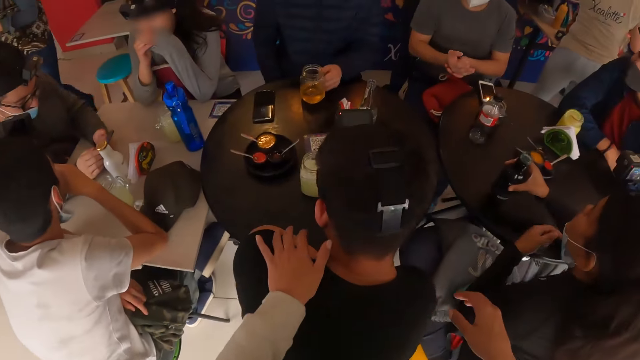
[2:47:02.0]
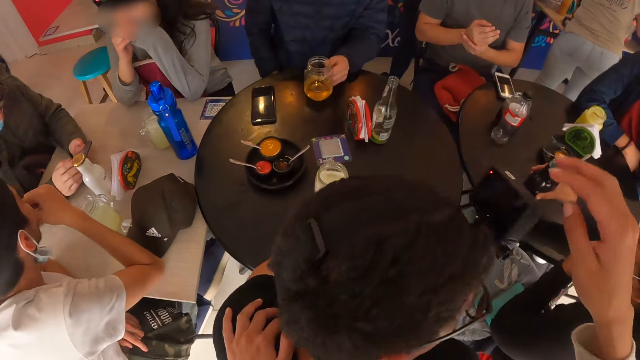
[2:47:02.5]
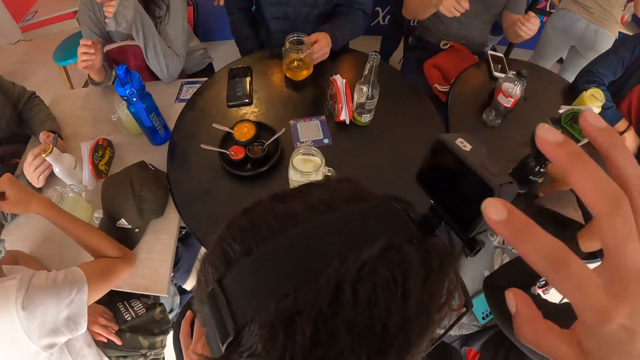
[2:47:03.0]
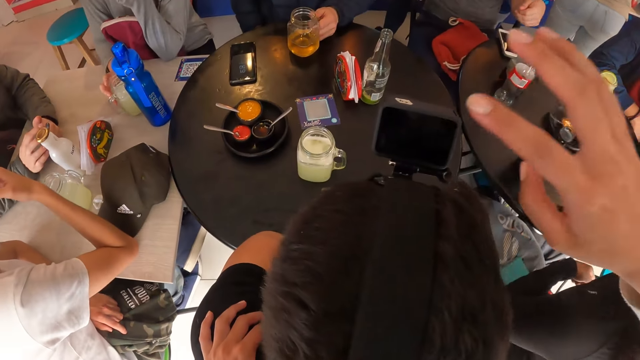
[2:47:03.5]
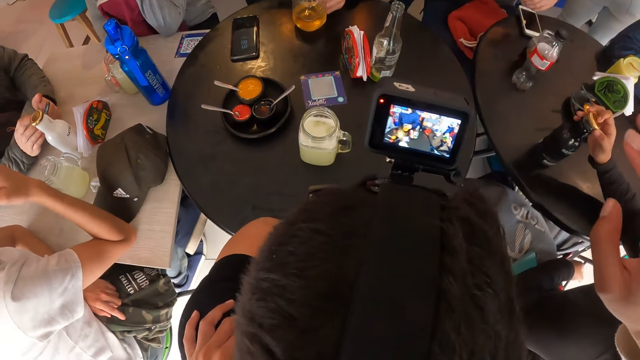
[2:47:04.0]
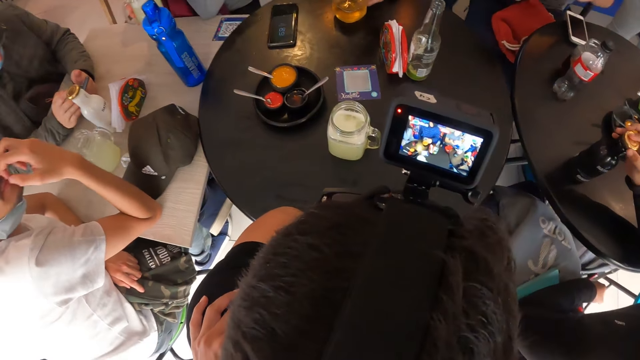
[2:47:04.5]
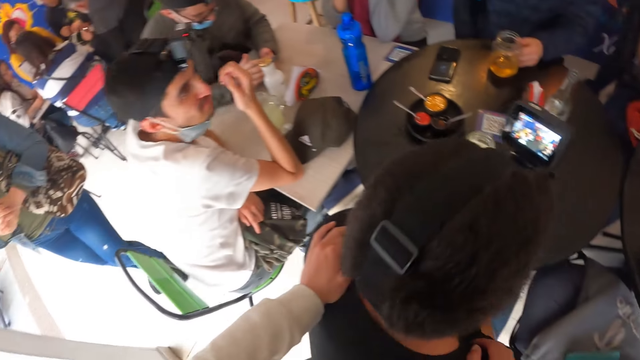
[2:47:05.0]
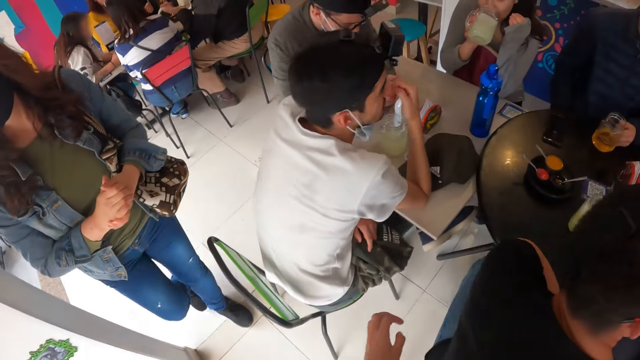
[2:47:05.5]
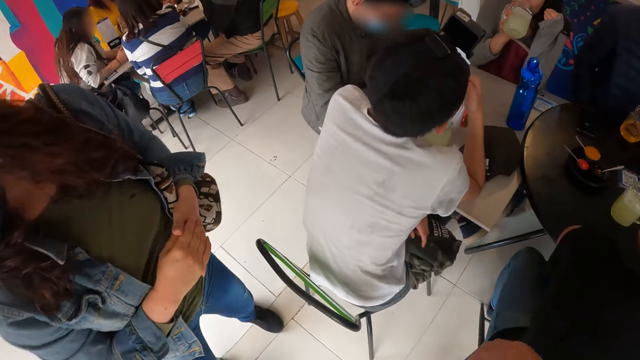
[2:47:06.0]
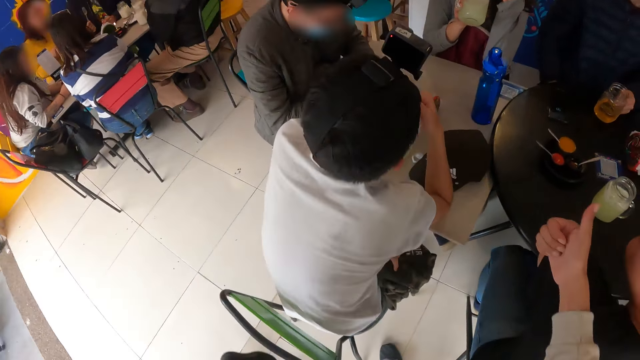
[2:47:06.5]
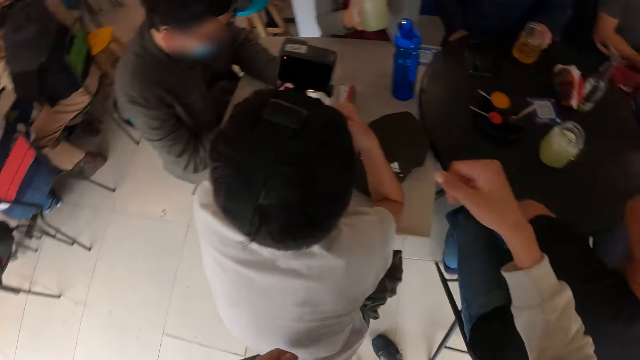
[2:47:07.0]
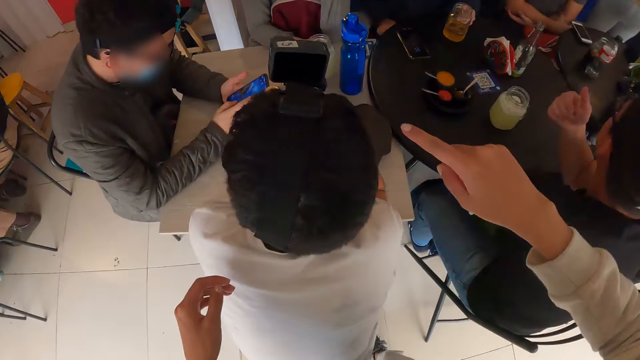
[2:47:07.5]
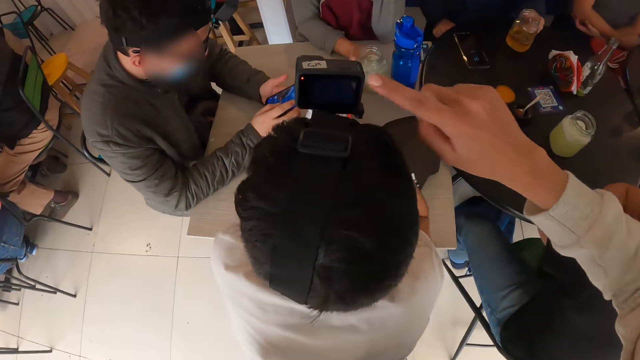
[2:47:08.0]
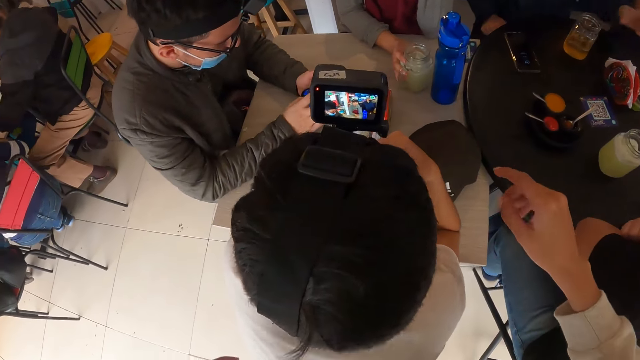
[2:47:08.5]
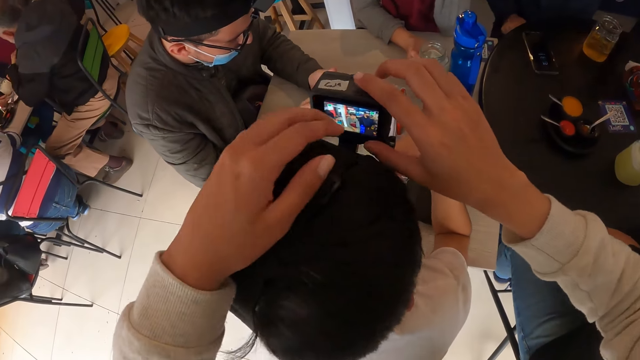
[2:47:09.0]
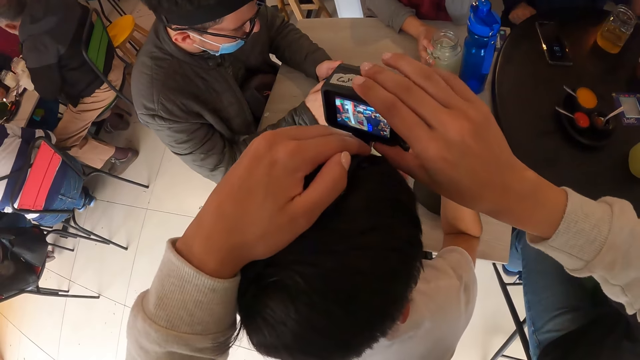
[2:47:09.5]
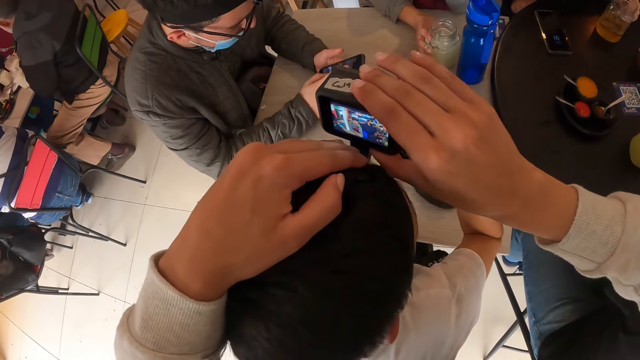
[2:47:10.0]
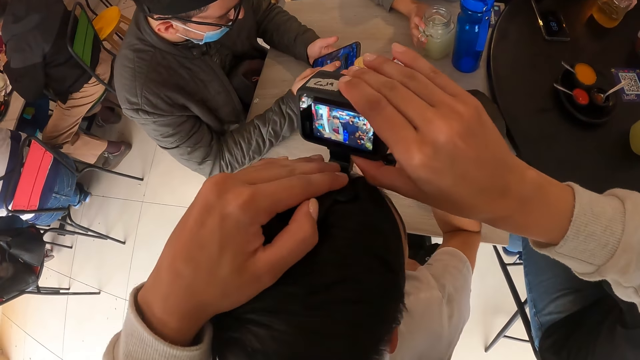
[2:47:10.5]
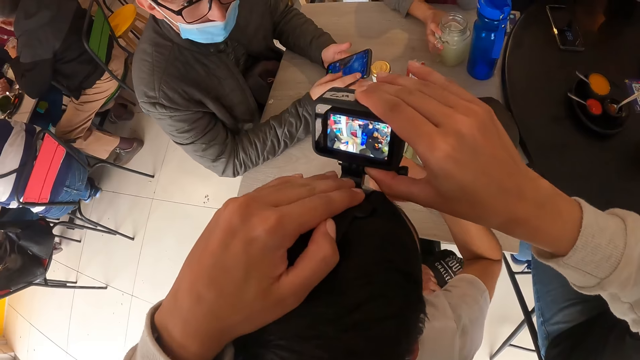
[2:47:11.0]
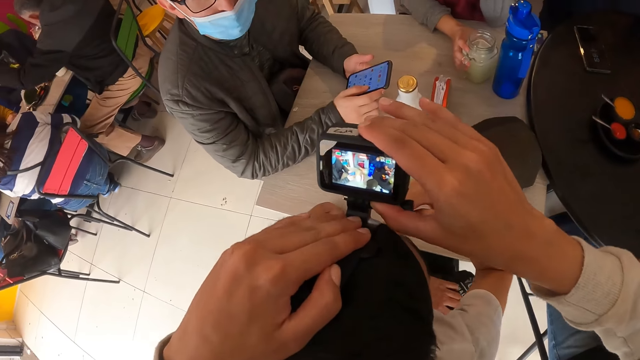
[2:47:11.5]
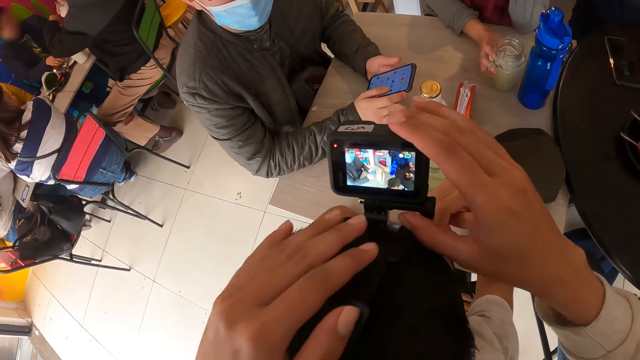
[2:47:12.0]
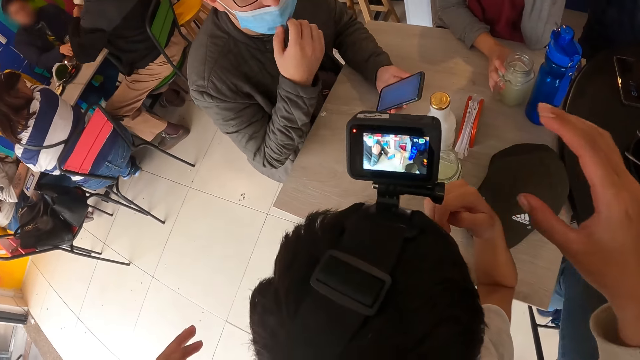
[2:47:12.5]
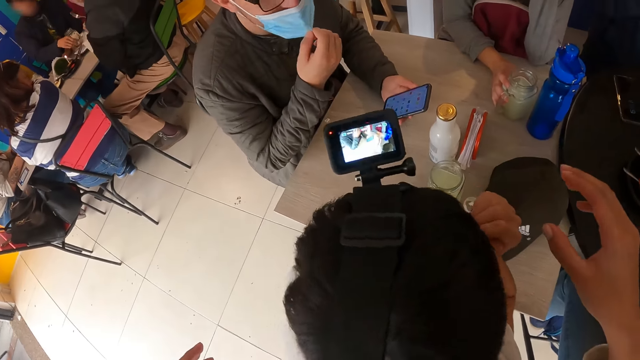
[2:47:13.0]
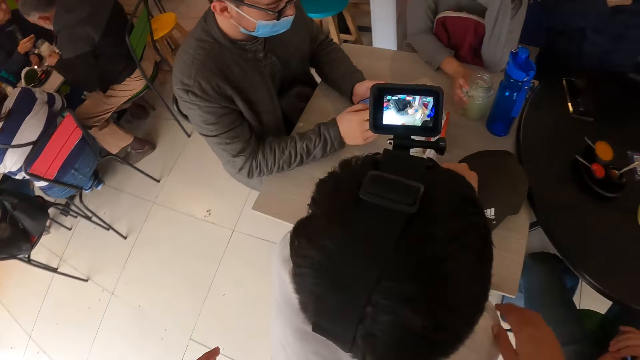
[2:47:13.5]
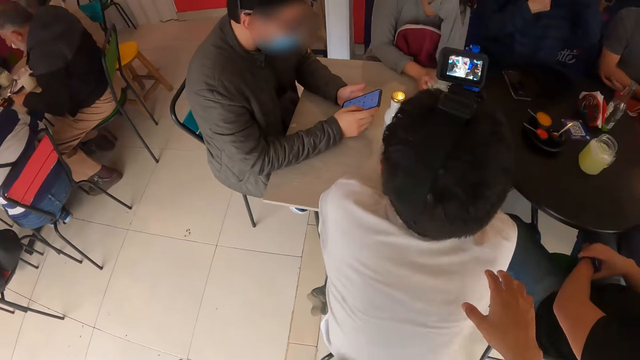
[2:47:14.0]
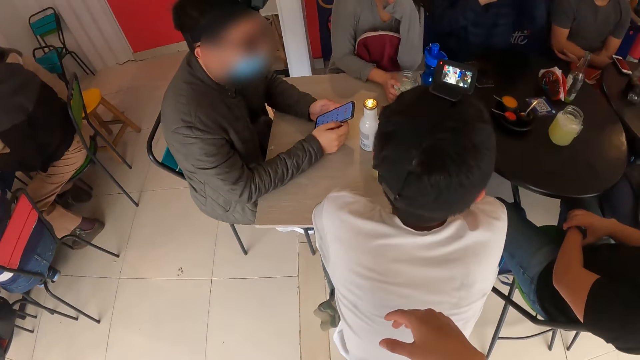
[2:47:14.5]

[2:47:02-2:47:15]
The camera wearer places his left hand on a man at a table. He holds the man's shoulders. A woman touches a face mask on her face with her left hand. The camera wearer interacts with the man at the table. He operates a camera on the man's head with his right hand. He places both hands on the man's shoulder. He makes a thumb up with his right hand. He touches a camera on another man's head with his right hand finger. He switches on the man's camera. He adjusts the camera on the man's head with both hands. A third man operates a phone with both hands on the table. The camera wearer interacts with the man at the table. The man touches a face mask on his face with his right hand. The camera wearer lets go of the camera.

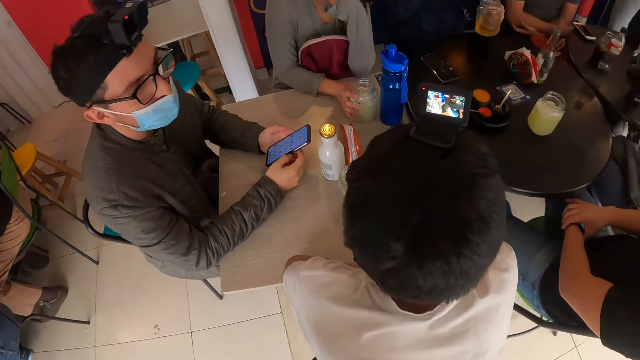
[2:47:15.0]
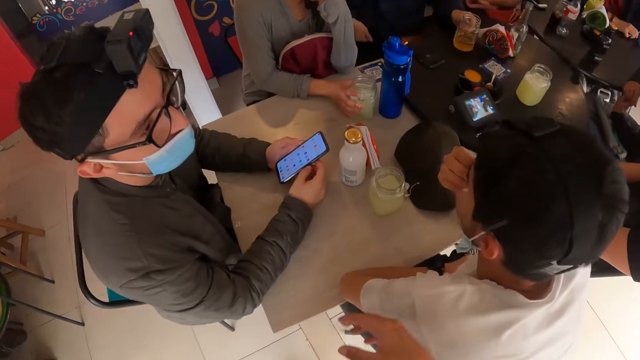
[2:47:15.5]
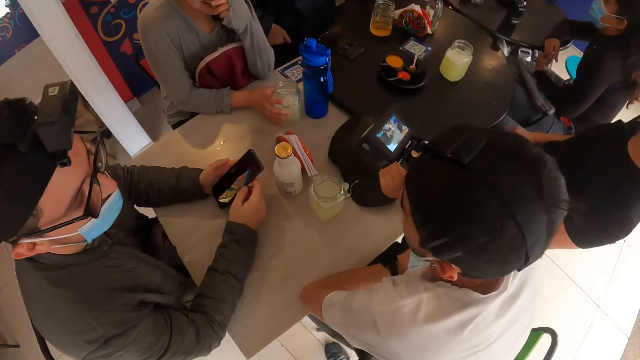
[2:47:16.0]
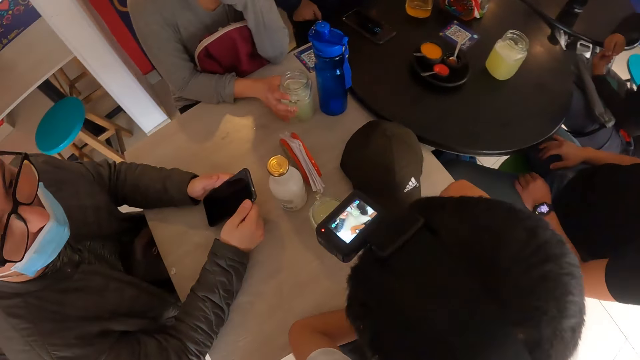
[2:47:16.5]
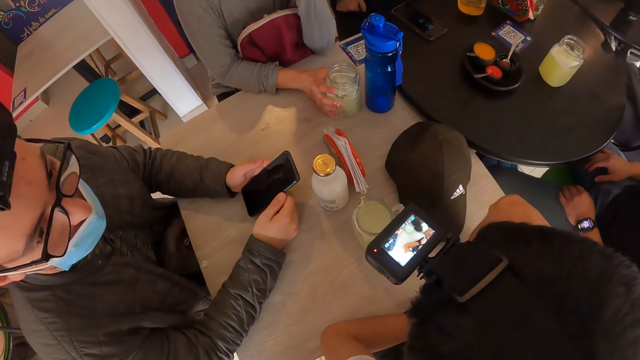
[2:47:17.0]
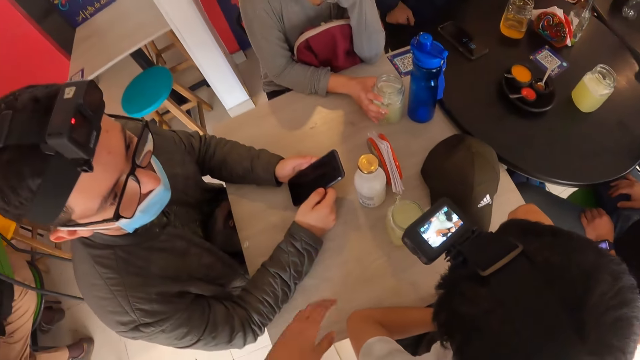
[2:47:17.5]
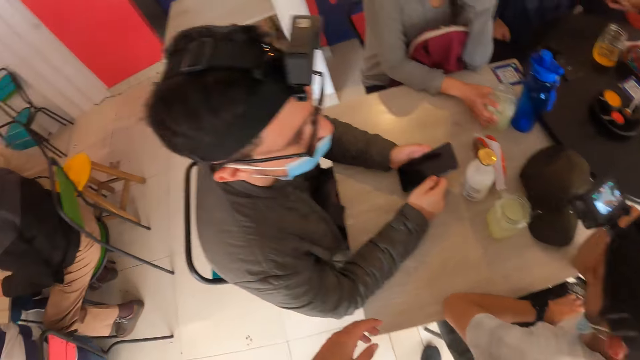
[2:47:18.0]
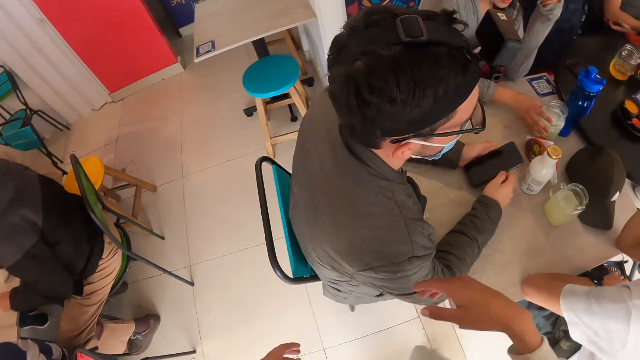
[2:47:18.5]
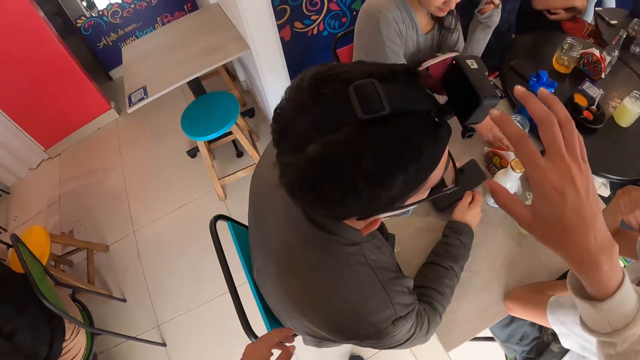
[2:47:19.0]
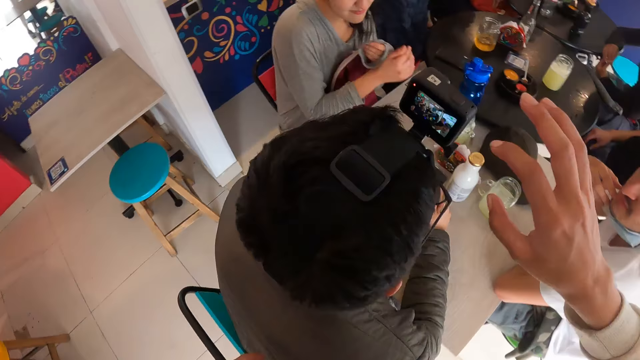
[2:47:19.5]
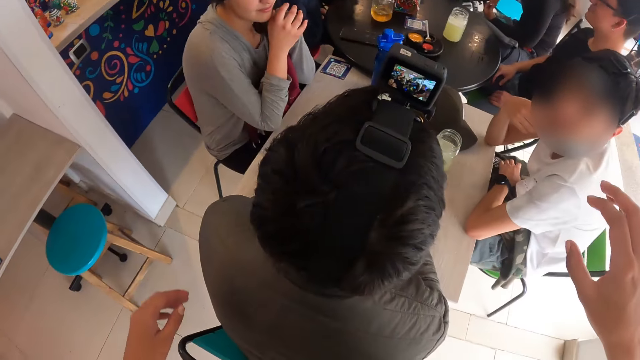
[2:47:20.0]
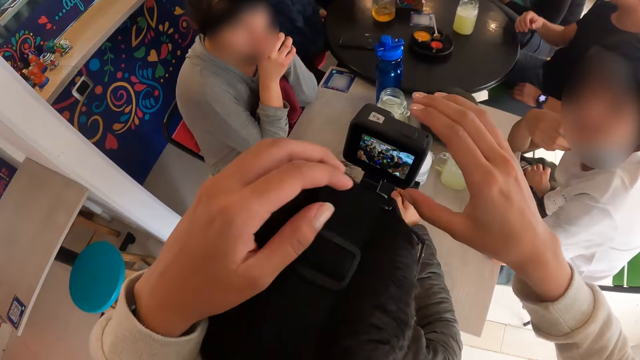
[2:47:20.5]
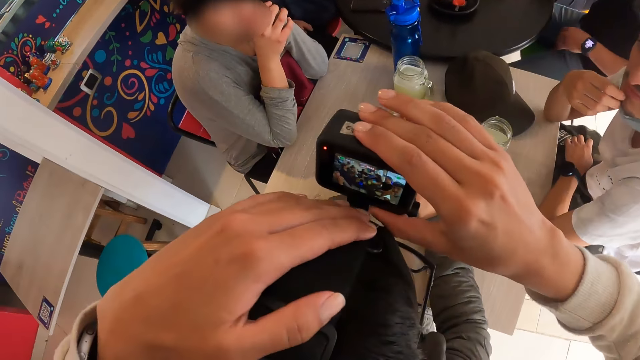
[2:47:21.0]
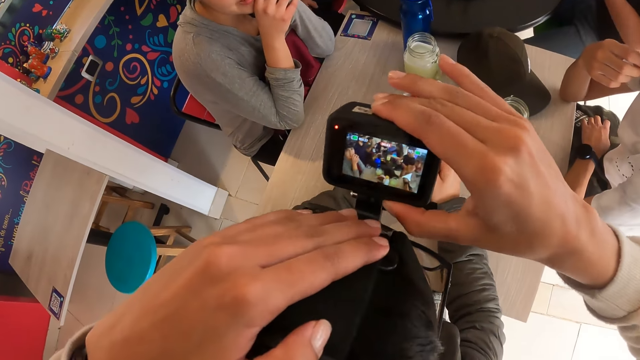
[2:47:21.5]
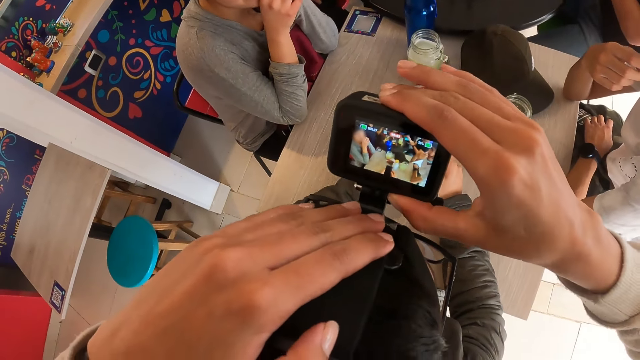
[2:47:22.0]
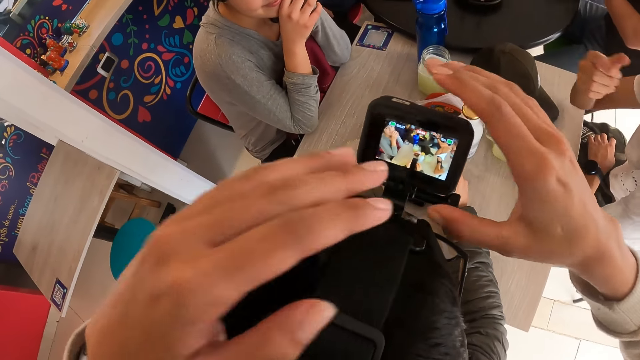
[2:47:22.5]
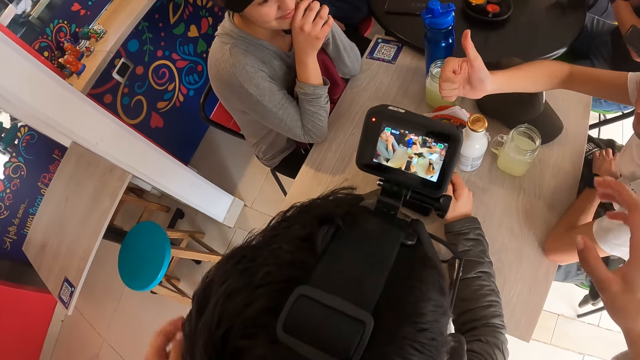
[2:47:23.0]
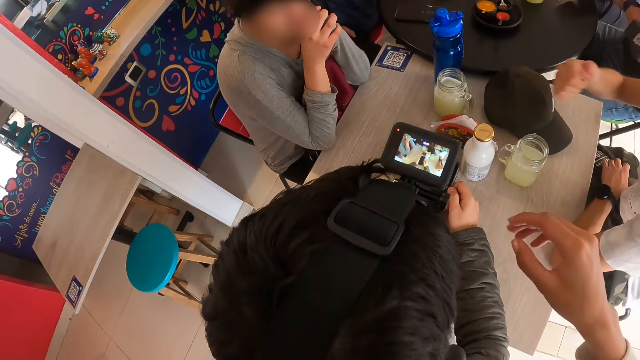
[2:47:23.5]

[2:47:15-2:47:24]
The camera wearer makes gestures with his right hand. He moves around. He makes gestures with his left hand. He taps a camera on the man's head with his right hand finger. He switches on the man's camera. He adjusts the camera on the man's head with his hands. Another man makes a thumb up with his right hand. The camera wearer lets go of the camera.
